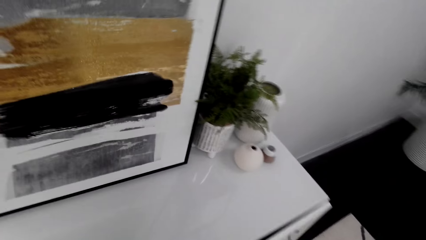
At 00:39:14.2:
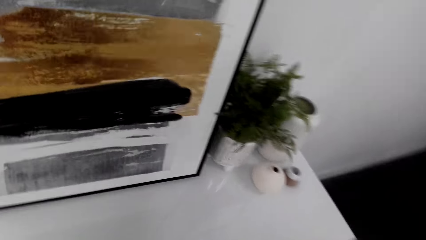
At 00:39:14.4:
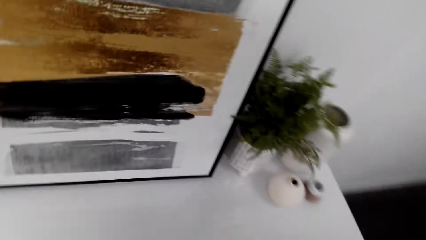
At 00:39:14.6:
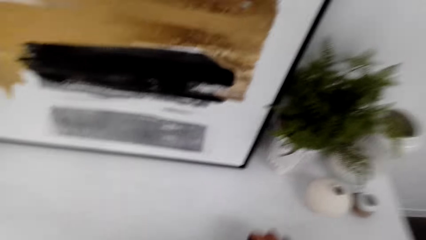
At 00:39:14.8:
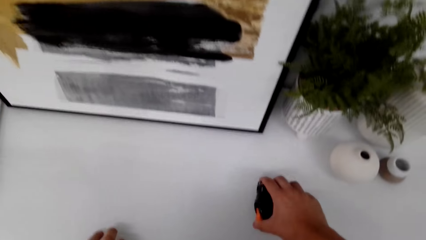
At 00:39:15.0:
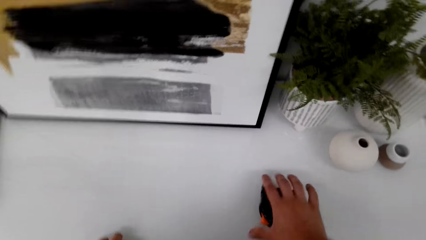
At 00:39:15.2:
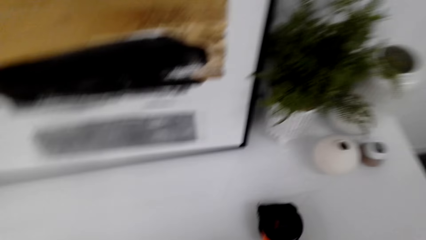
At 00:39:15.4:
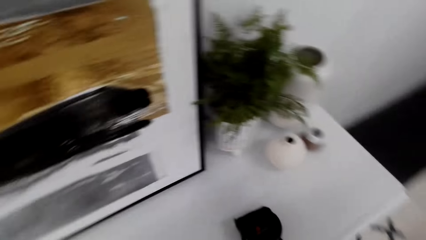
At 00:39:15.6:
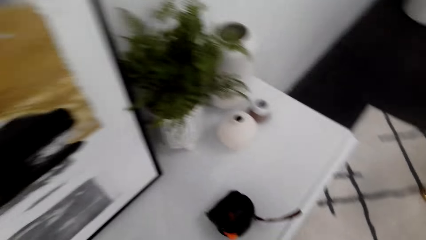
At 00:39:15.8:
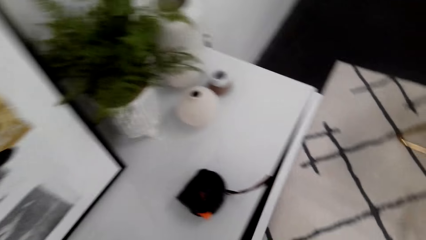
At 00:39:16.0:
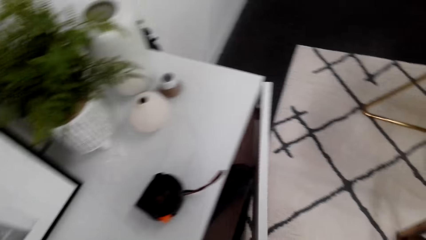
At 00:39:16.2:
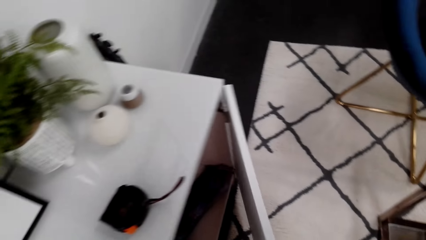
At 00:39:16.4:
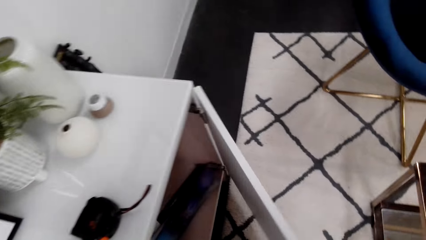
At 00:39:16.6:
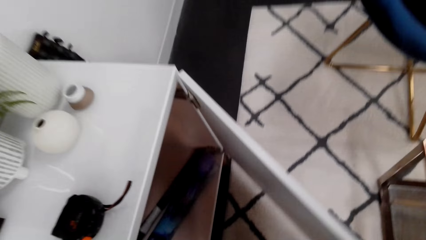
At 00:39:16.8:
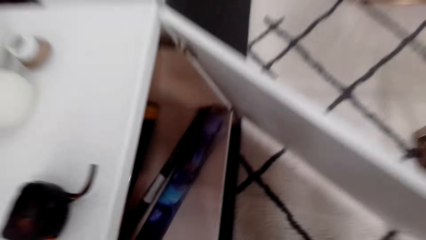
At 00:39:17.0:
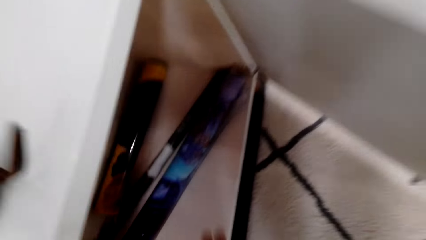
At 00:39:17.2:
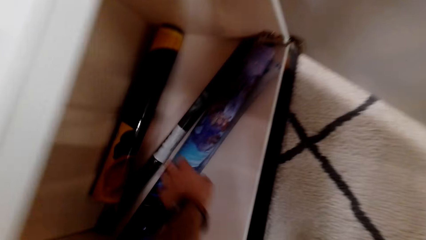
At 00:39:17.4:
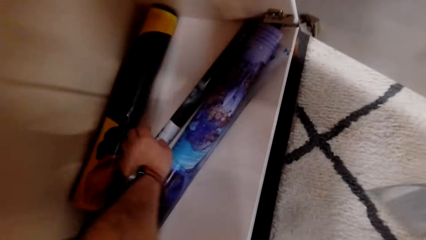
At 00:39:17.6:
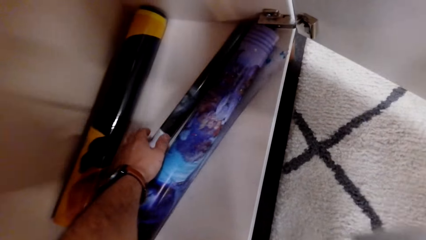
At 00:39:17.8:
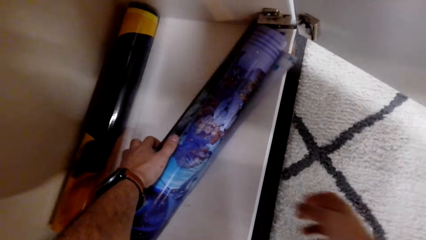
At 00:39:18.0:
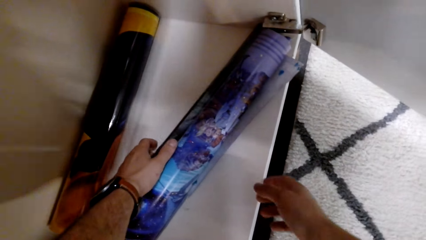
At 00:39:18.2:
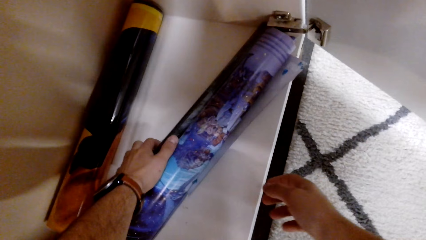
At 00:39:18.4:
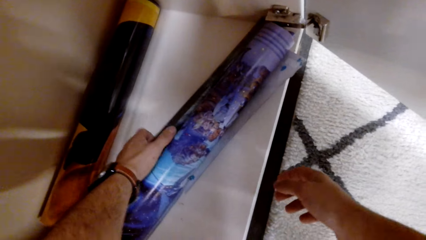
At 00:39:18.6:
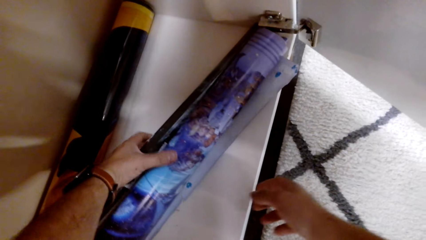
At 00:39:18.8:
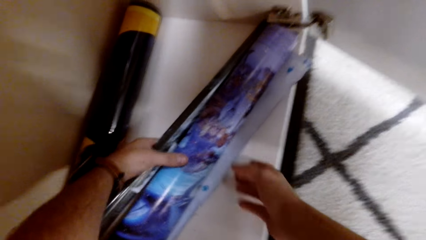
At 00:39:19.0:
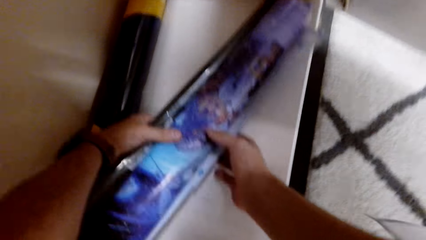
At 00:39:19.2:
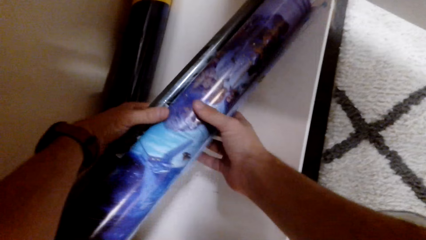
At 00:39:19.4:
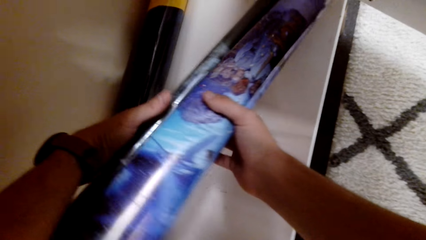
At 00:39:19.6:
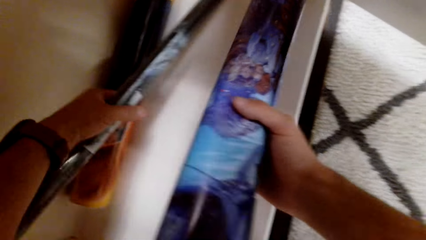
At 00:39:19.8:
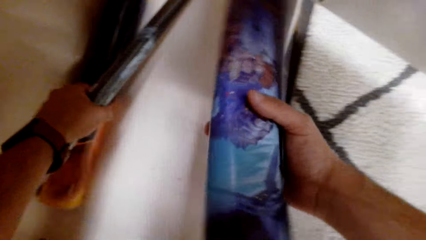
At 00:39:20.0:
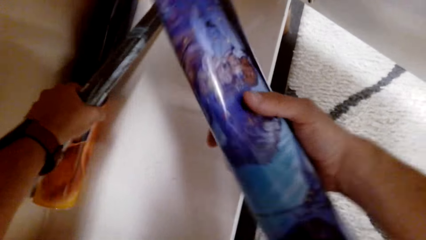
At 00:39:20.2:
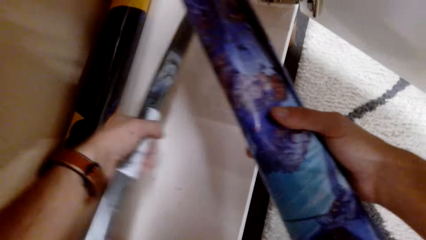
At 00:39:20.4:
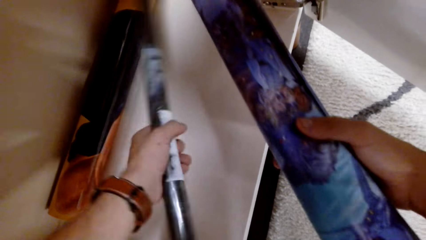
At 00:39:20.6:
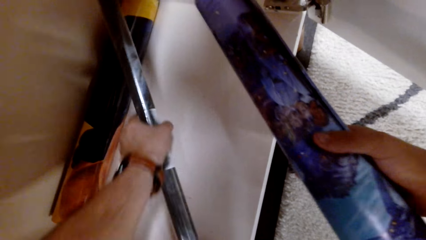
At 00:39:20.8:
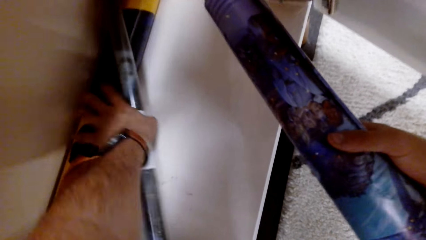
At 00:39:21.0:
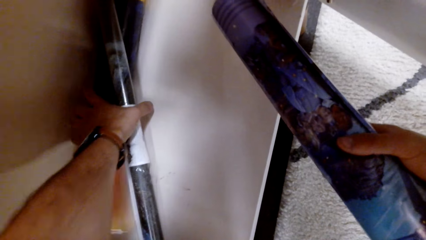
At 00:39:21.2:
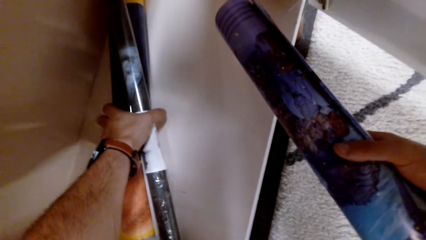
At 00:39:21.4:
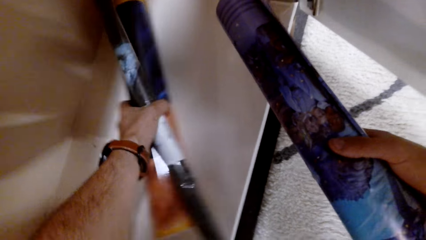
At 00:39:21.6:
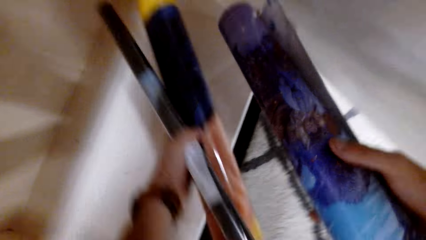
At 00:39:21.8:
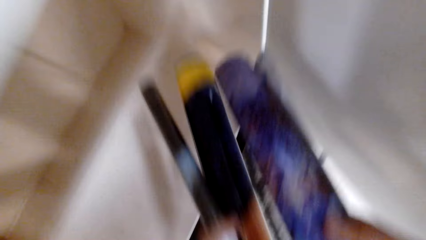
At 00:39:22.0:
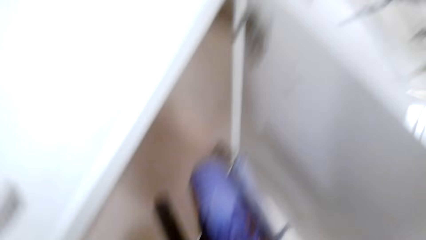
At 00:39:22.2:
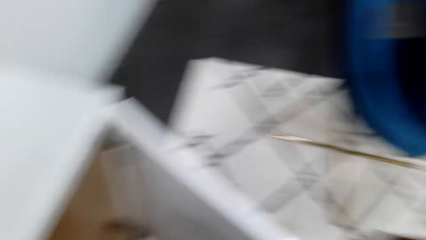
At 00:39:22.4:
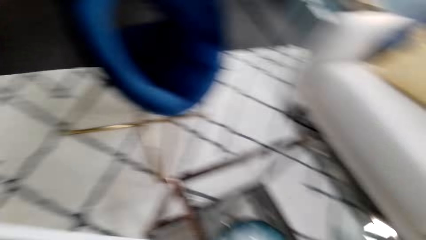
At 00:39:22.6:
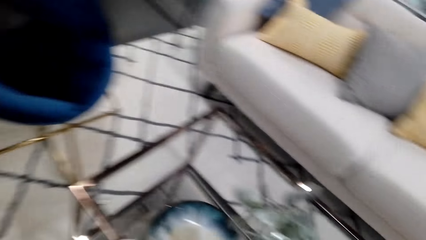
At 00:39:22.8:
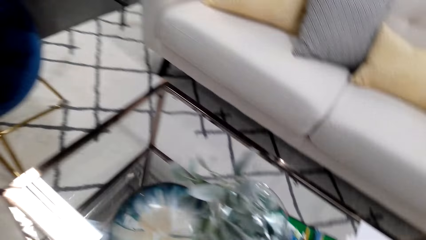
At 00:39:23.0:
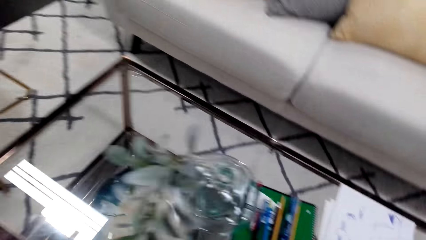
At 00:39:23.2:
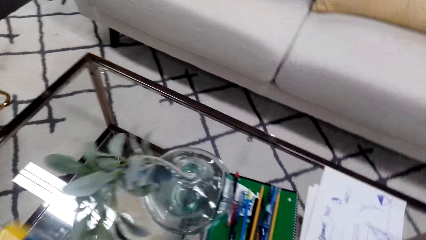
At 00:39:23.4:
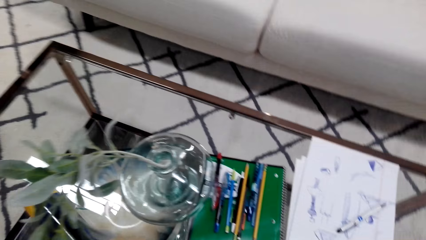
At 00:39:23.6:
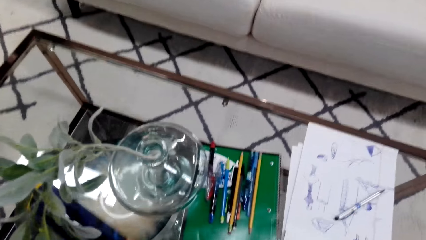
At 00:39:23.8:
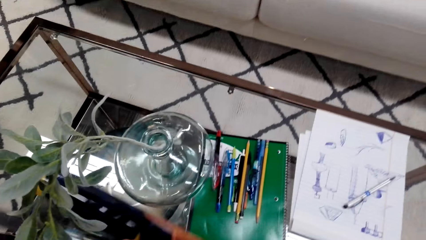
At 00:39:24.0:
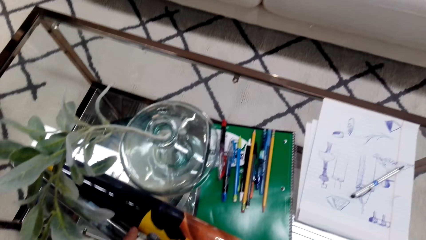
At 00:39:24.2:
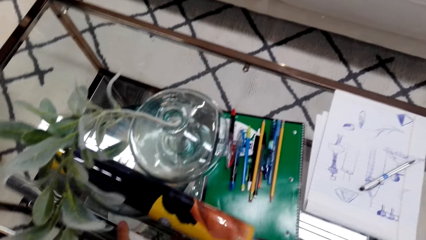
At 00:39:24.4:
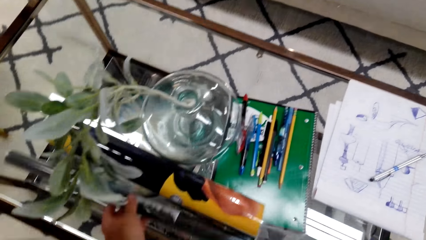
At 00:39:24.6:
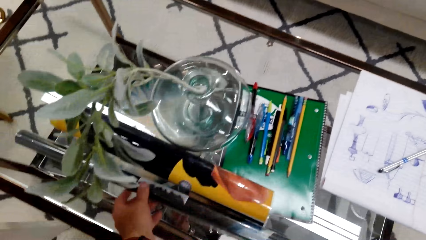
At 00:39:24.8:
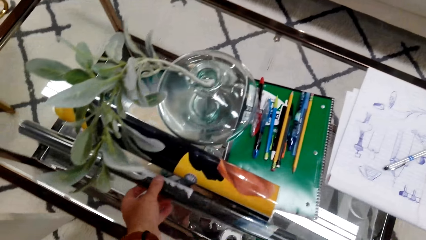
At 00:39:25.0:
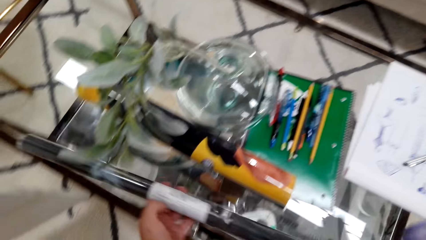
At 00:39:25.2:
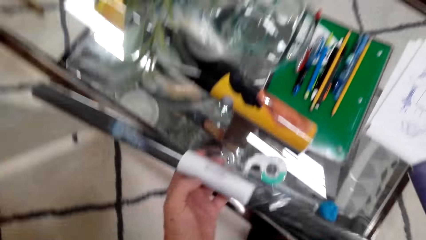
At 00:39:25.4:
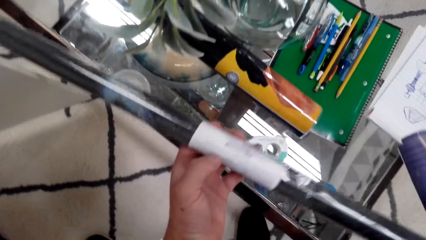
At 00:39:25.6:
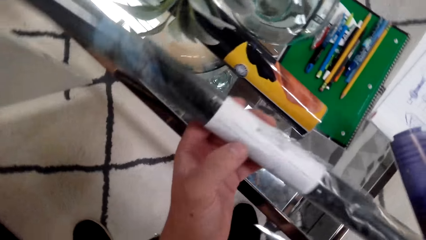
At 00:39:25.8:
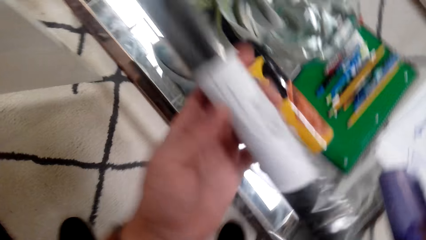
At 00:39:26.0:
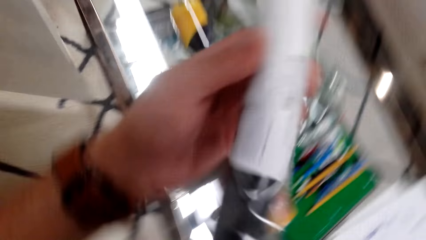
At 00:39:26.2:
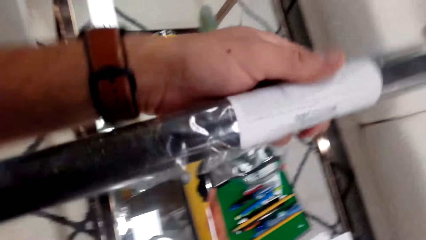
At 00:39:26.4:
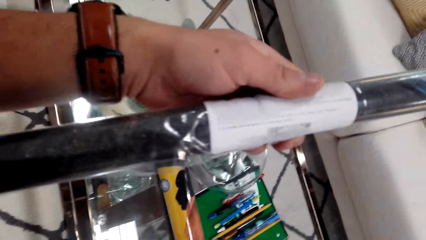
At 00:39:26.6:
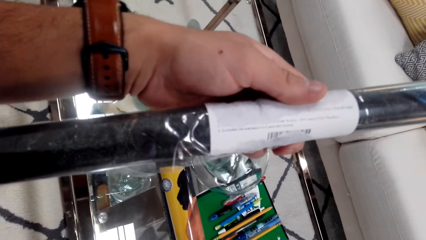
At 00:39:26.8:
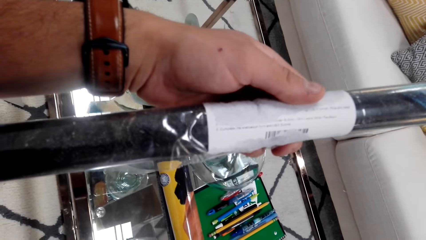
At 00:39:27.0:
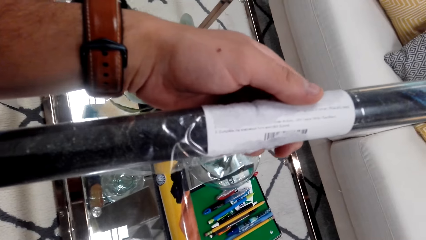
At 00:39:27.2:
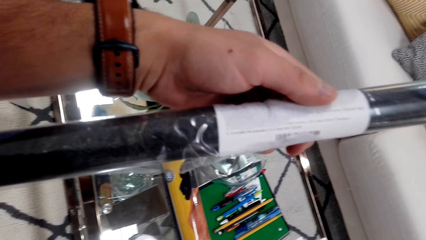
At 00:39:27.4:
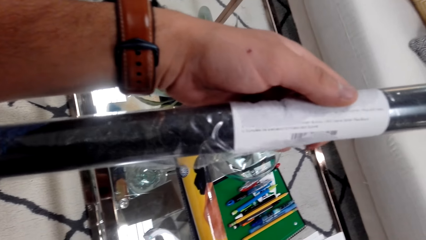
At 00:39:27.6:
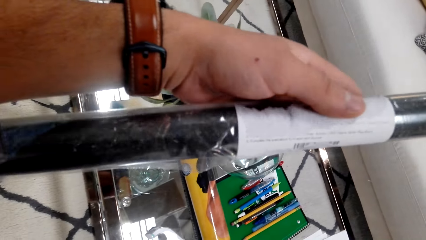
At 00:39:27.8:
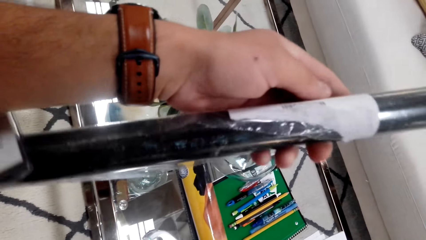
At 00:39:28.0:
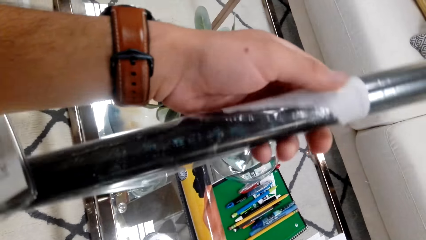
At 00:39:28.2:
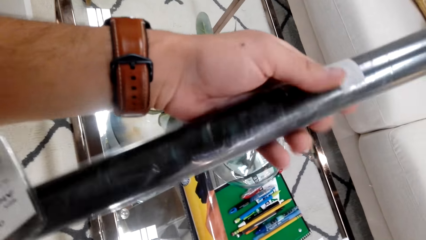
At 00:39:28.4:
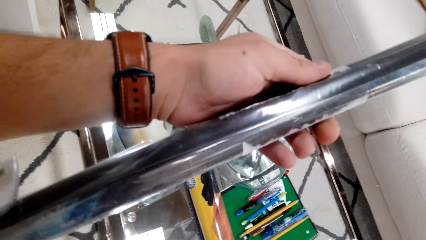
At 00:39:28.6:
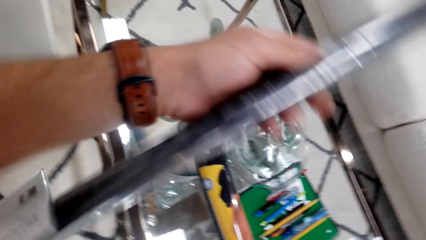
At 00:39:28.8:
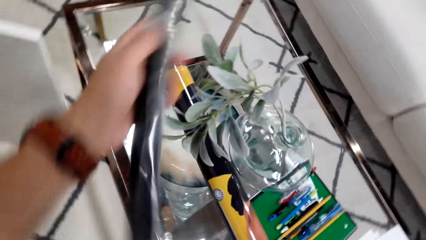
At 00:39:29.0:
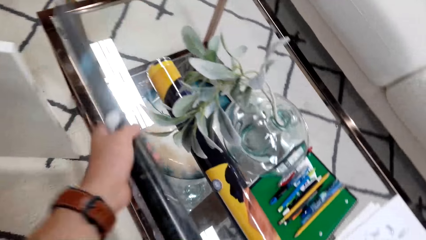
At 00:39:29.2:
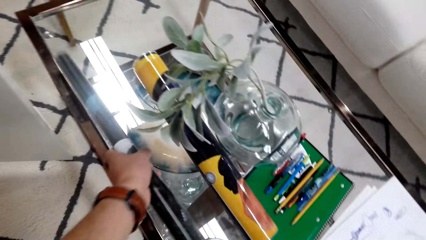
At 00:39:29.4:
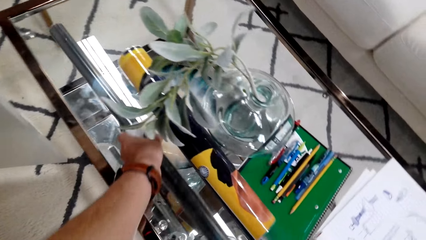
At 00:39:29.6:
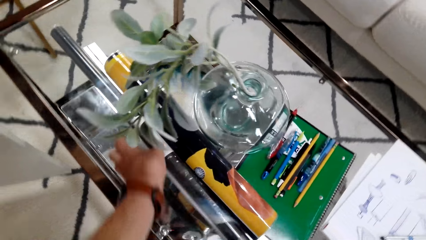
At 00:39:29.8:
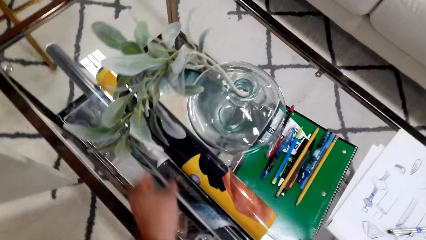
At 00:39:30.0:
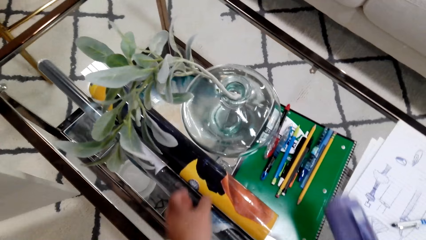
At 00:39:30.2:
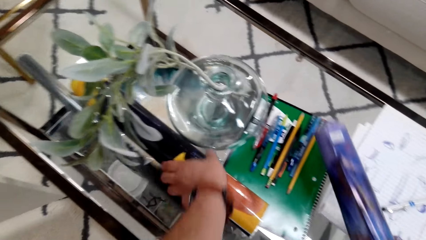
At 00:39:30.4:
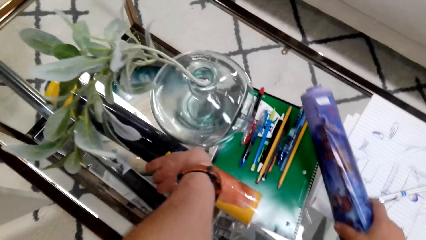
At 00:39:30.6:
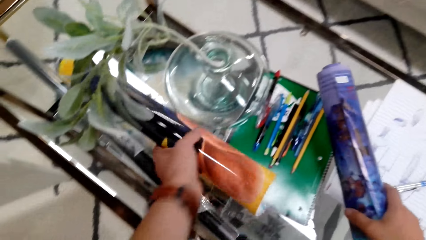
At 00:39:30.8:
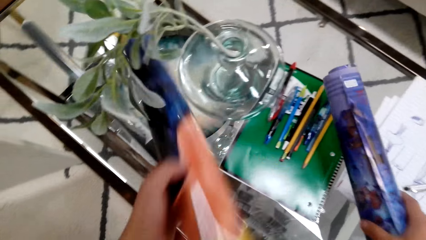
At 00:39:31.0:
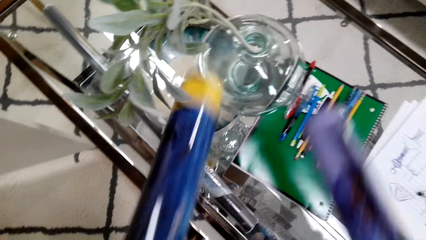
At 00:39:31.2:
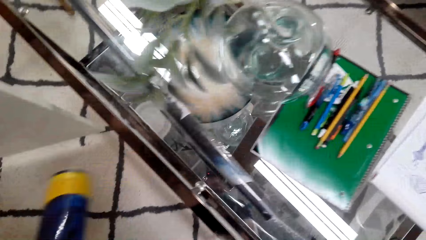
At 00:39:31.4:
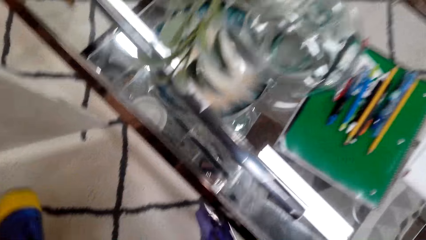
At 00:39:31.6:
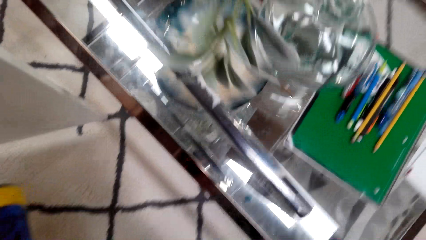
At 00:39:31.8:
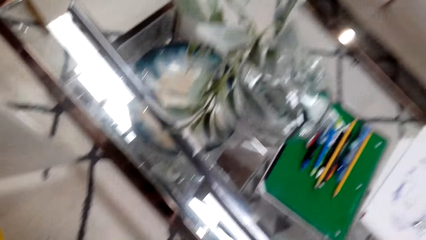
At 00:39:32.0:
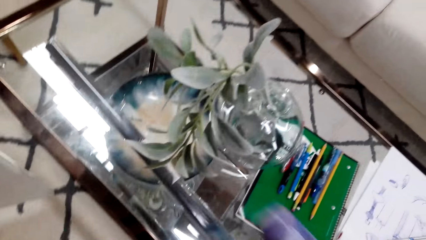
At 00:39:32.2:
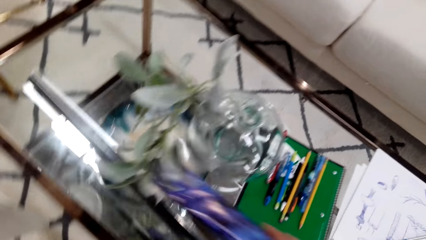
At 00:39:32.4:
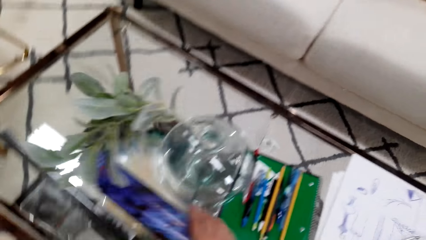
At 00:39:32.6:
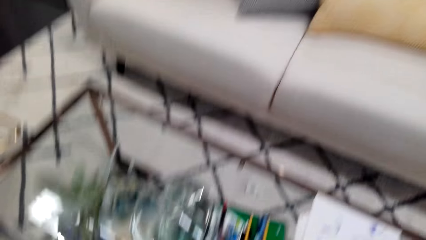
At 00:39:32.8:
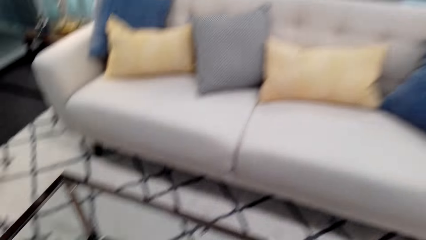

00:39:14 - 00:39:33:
The camera wearer puts a measuring tape on the cupboard. They open the cupboard or cabinet. They pick wallpaper from the cabinet. They pick wallpapers again. They move around. They put the wallpapers on the table. They read something on the wallpaper. They pick a wallpaper. They put the wallpaper on the table. They pick the wallpaper on the table.
